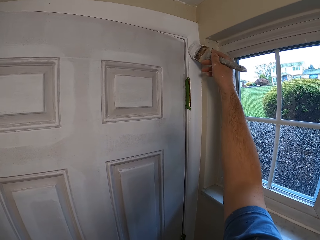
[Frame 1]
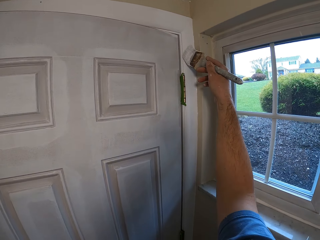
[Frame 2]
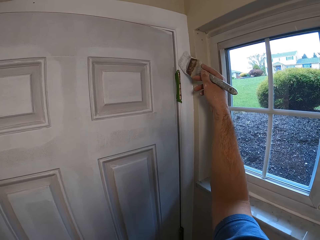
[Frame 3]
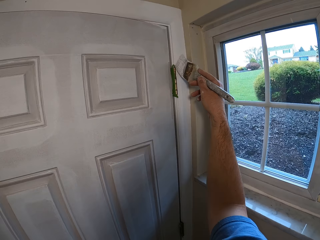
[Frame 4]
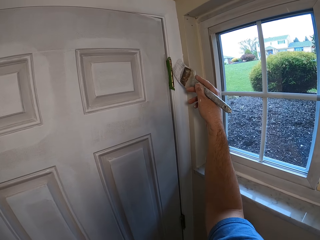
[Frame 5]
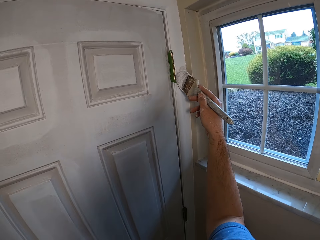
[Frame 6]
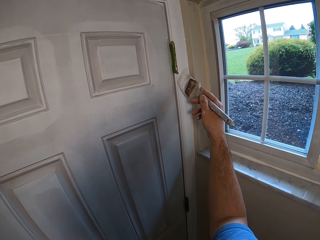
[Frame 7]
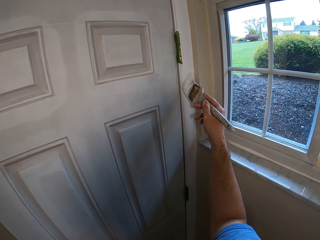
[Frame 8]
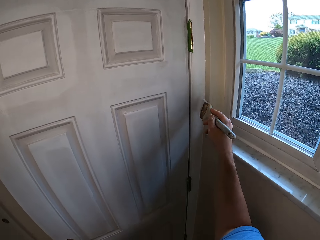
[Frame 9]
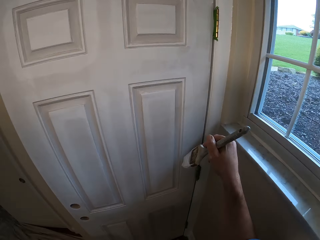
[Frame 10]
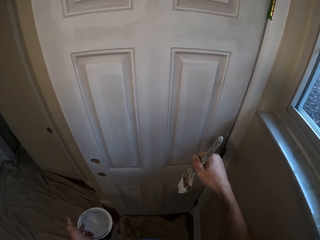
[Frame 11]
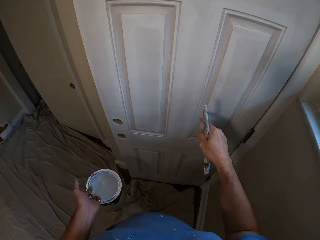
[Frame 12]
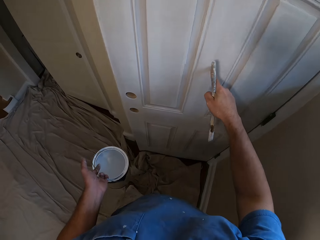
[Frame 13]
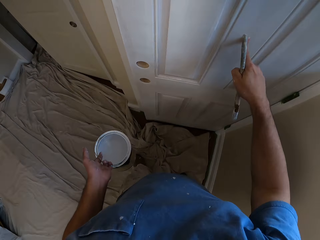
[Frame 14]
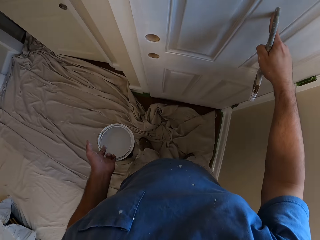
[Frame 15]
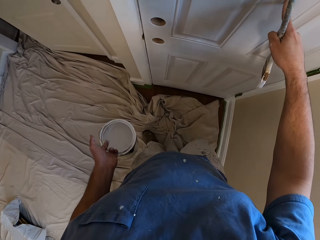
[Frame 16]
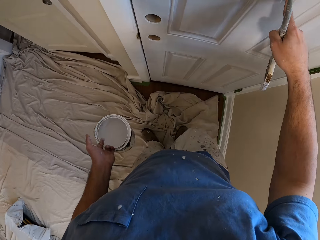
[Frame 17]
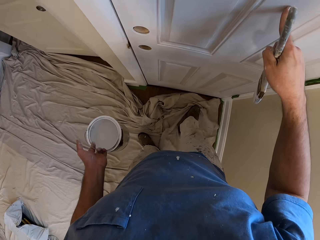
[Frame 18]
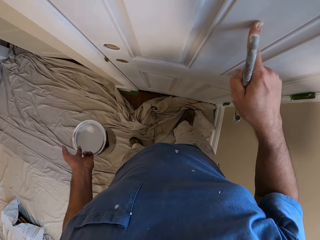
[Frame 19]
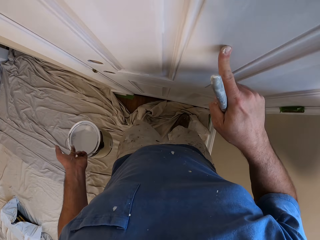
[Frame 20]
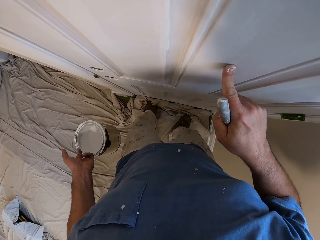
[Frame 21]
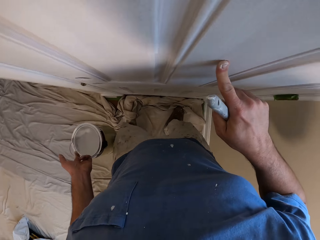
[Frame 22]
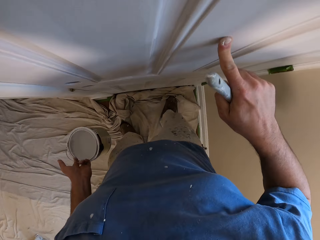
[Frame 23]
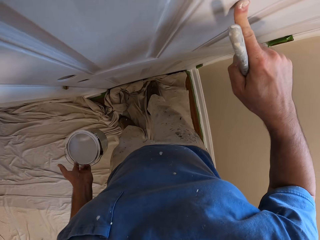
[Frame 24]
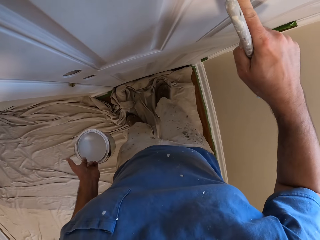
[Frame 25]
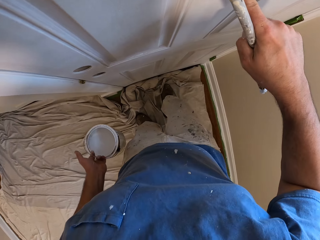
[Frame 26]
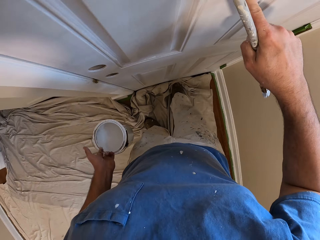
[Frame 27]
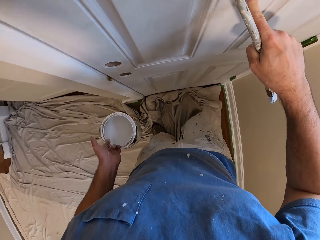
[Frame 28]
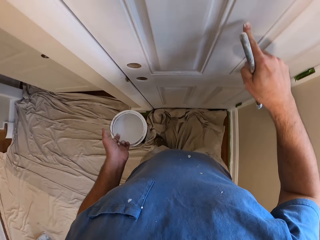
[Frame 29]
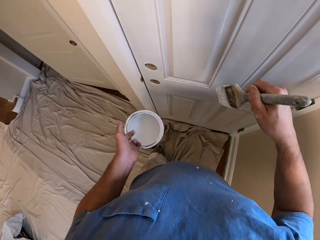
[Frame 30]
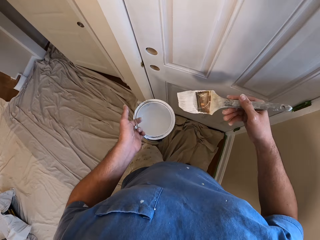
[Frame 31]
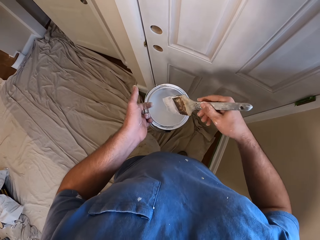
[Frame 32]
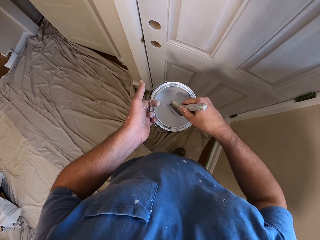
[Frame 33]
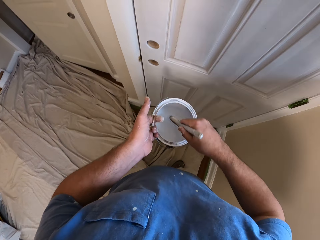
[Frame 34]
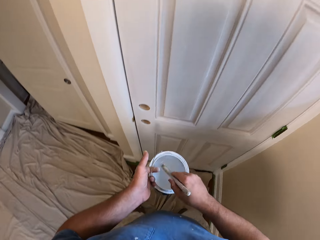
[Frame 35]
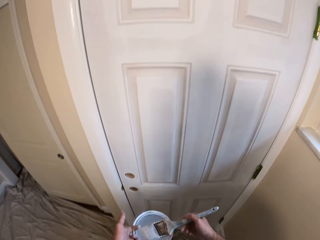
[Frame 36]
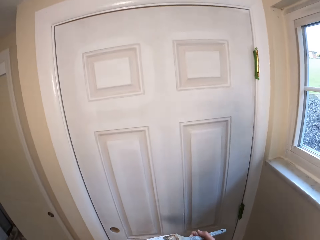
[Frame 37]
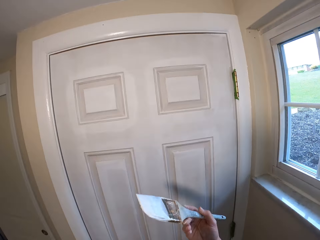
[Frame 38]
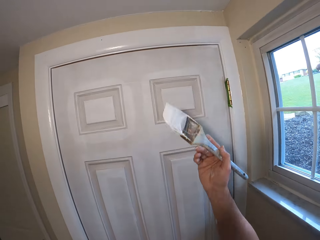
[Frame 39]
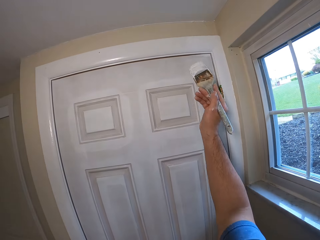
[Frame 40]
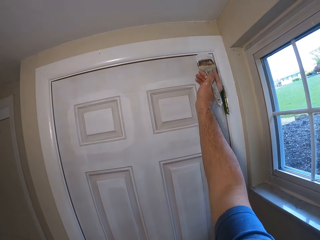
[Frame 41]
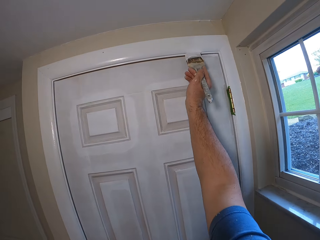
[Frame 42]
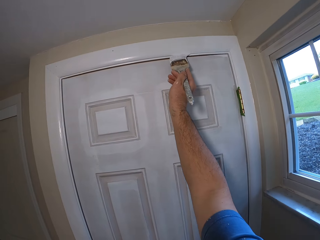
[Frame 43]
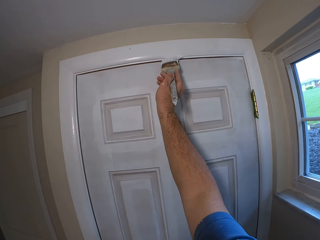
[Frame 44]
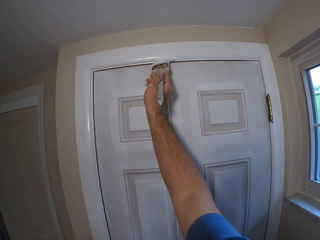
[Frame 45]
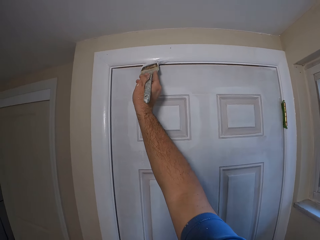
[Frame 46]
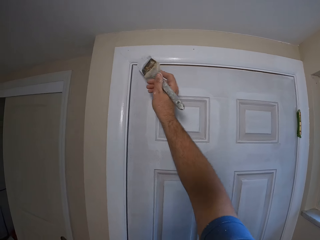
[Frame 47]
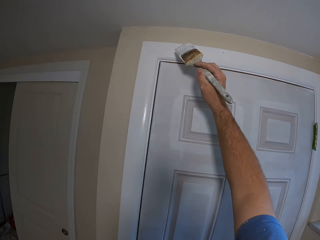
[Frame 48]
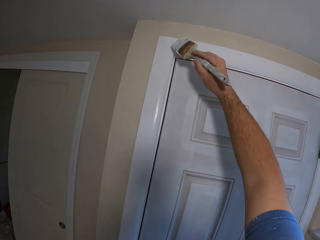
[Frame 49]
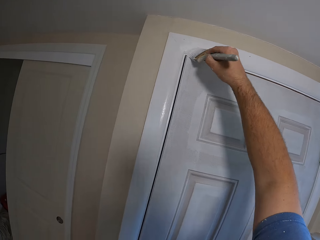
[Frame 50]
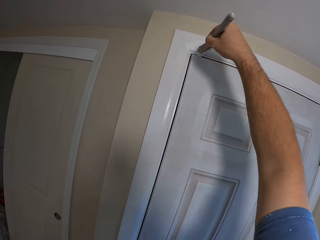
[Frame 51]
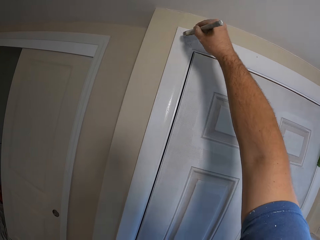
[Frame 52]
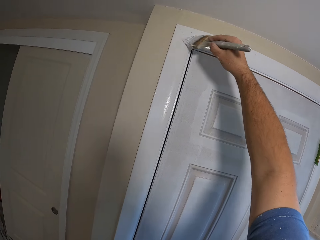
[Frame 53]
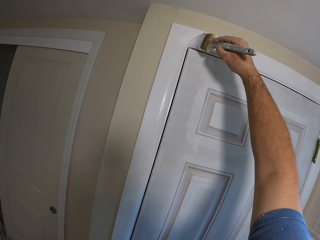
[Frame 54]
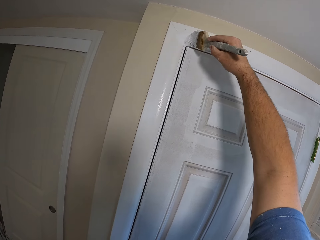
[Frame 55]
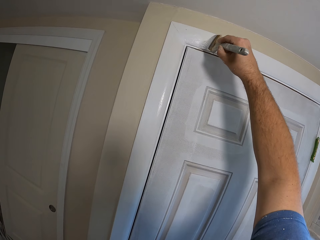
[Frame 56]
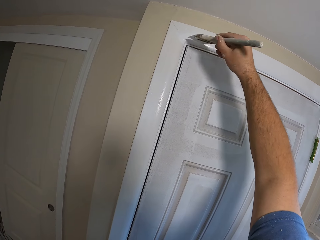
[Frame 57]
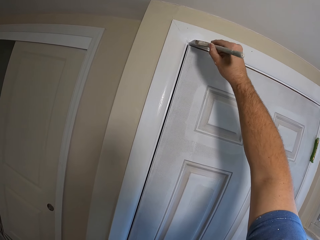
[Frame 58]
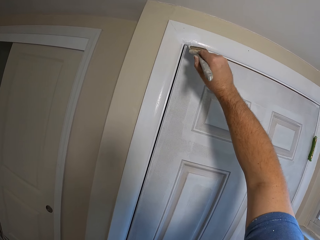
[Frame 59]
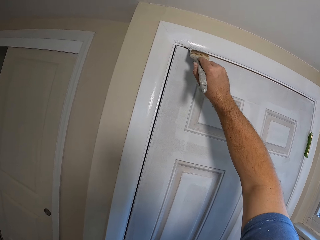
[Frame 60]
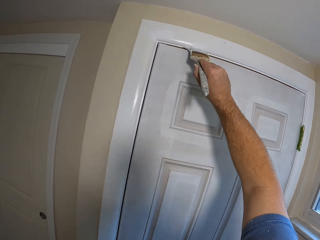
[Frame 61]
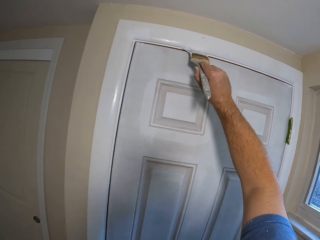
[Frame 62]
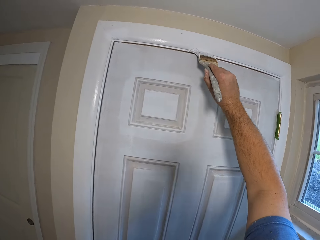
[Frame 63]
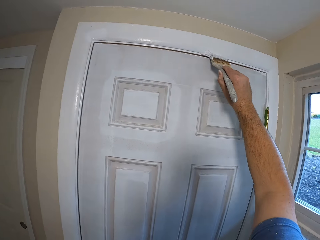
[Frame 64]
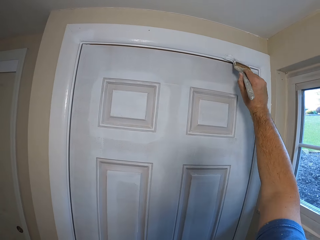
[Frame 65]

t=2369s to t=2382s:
The camera wearer stops painting. He closes the door with his right index. He moves around. He adjusts the tarpaulin on the floor with his legs. He pushes a piece of cloth with his legs. He dips the brush into the paint can. He looks upwards. He paints the door frame with the brush.

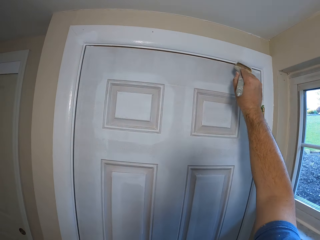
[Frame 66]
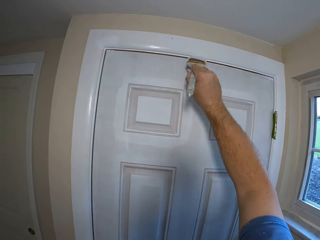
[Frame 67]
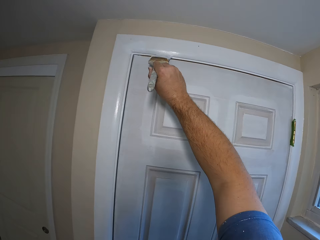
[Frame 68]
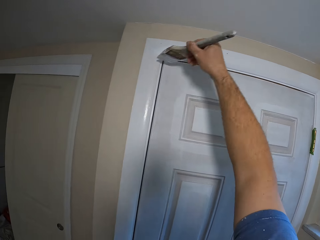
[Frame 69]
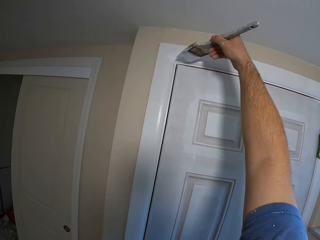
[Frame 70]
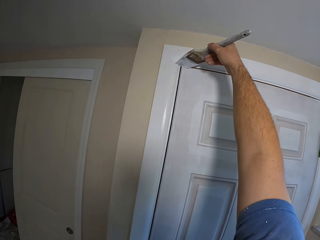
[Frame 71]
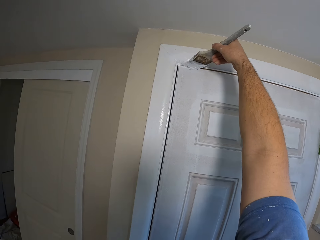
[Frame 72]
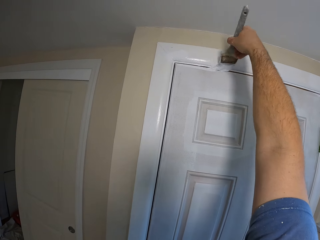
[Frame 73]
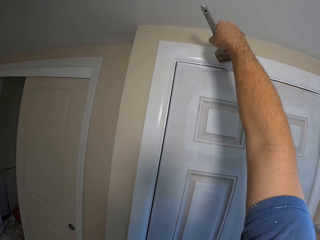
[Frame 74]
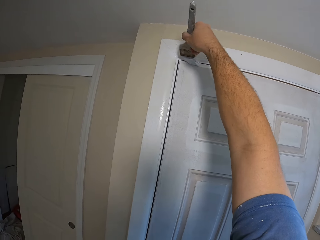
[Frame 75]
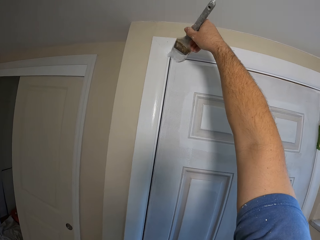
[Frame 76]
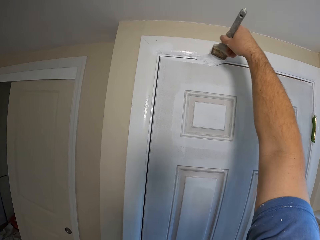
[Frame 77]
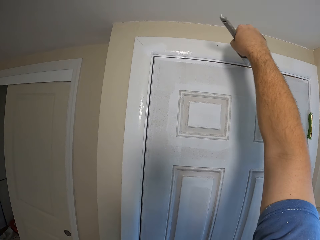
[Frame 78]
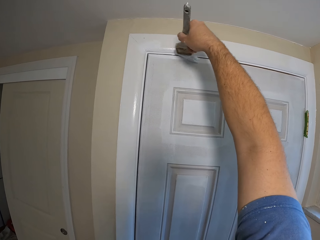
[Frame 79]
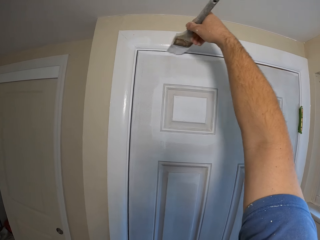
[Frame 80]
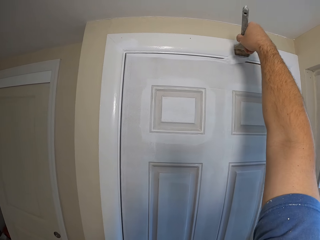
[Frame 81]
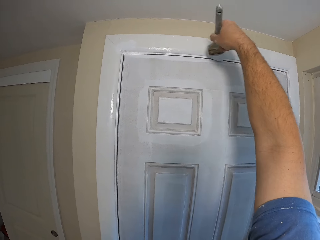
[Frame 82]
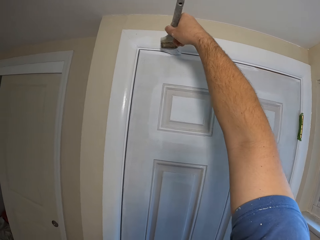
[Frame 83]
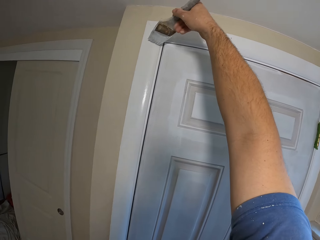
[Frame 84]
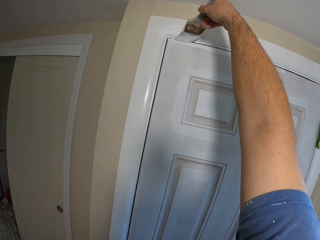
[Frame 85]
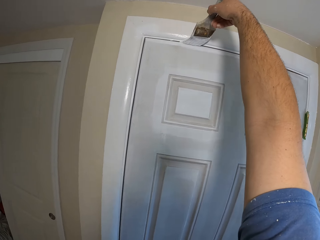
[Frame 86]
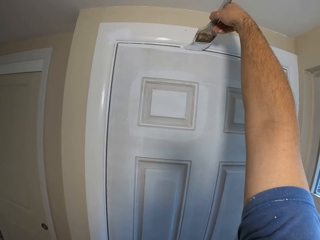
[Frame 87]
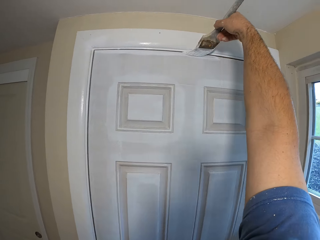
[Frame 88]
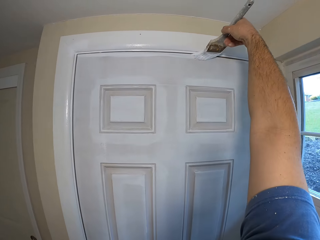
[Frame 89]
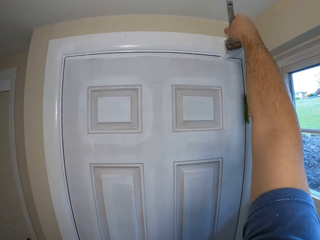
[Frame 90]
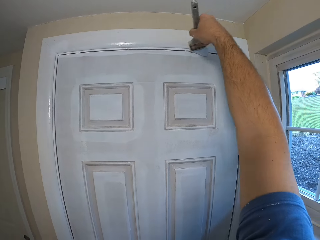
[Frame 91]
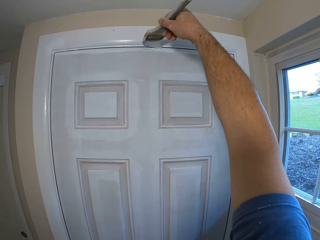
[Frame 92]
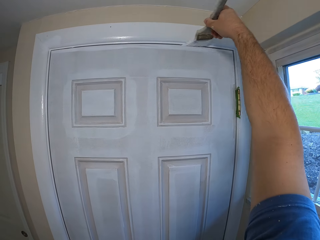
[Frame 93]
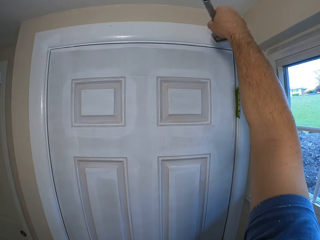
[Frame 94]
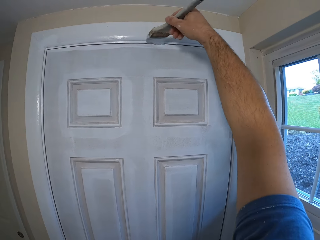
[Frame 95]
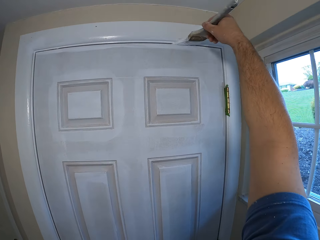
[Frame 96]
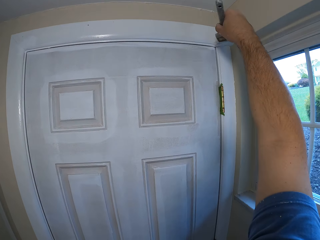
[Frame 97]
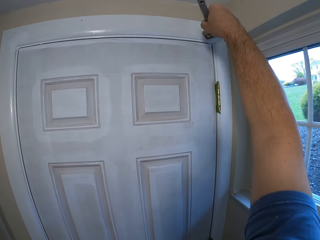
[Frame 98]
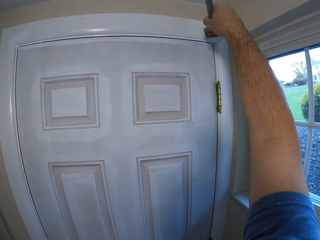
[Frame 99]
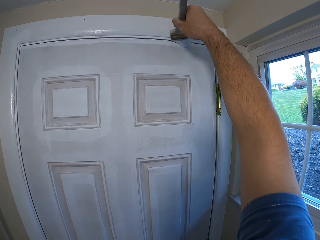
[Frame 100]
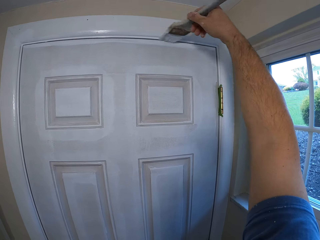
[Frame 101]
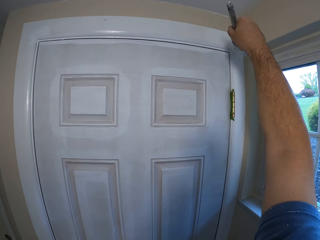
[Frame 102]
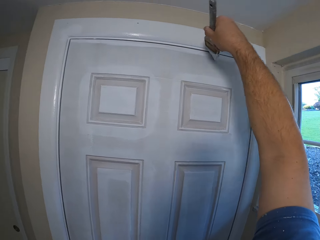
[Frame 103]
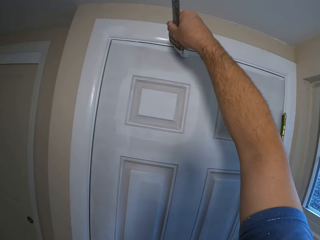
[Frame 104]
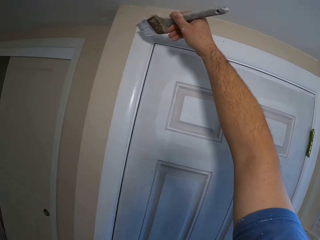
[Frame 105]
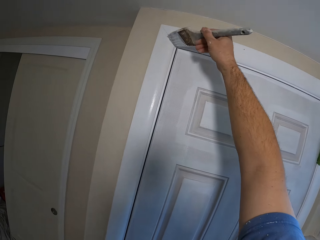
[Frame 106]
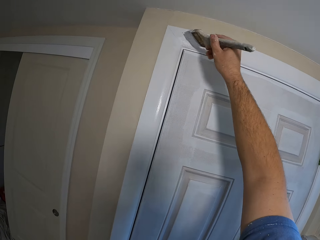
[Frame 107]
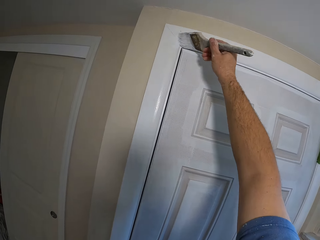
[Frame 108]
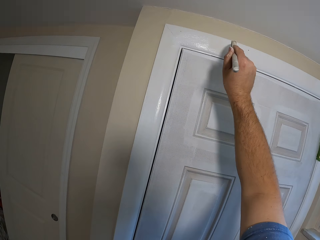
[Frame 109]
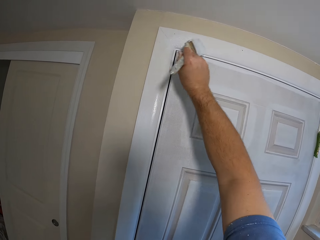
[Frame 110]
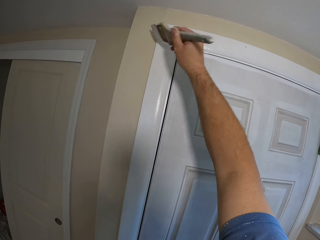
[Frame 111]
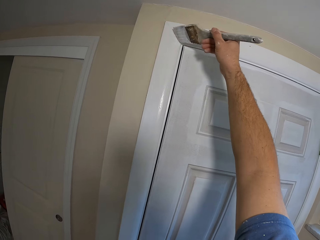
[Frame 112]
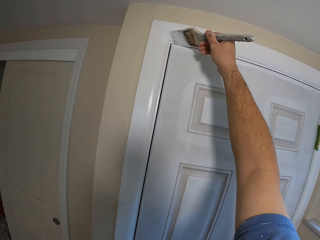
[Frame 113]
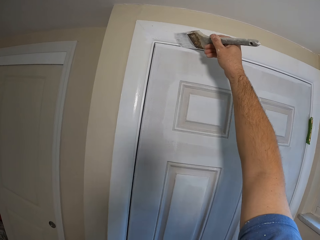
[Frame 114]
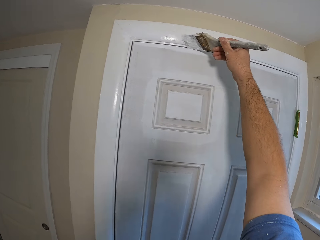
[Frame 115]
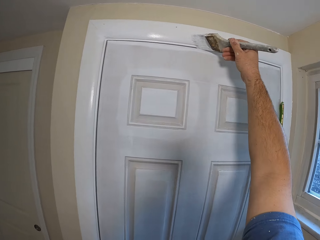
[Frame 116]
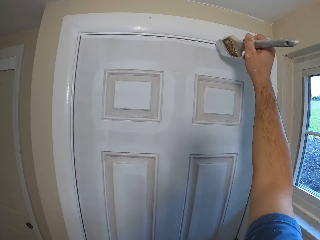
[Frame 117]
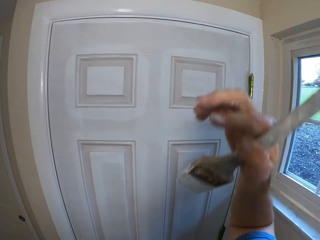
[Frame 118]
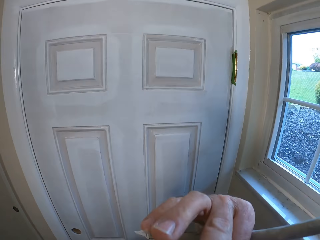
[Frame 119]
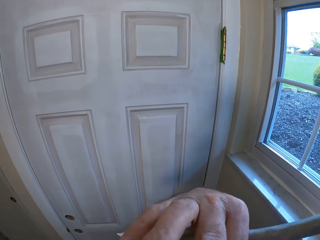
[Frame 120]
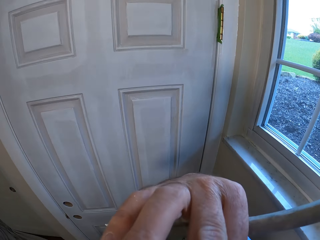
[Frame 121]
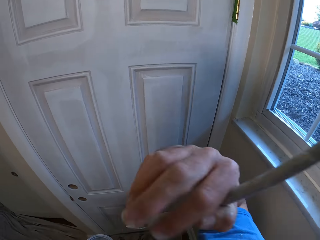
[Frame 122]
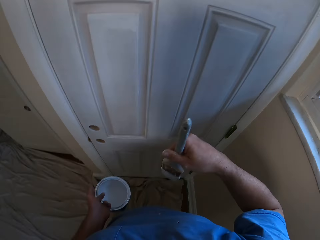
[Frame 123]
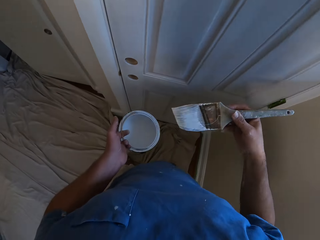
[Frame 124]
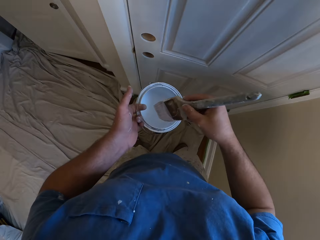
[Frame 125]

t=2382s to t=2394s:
The camera wearer stops painting and scratches his face. He touches his face with his right finger.
